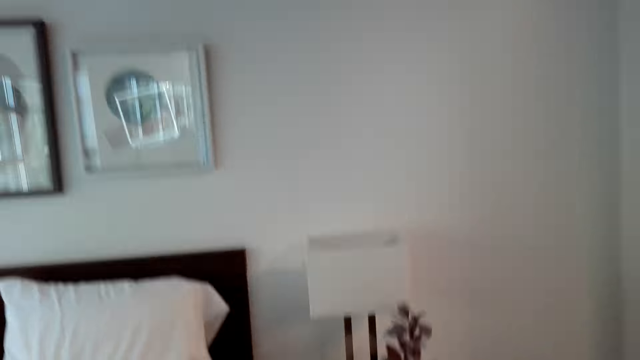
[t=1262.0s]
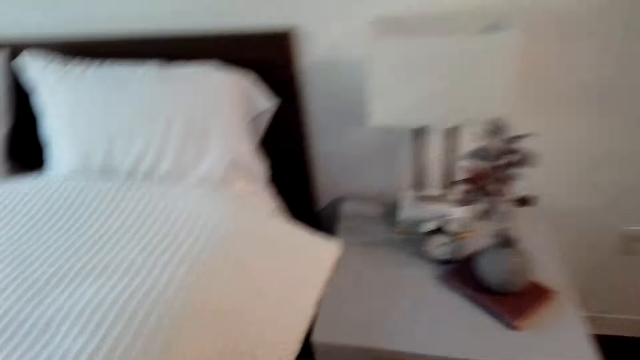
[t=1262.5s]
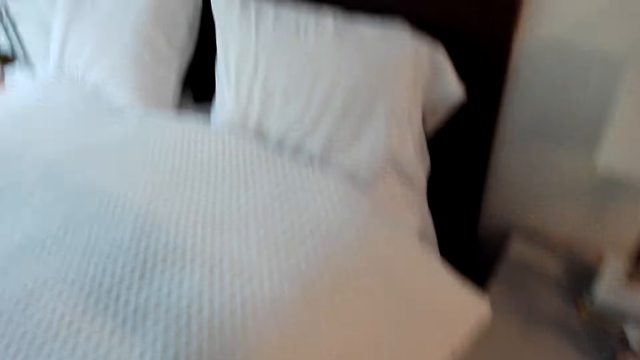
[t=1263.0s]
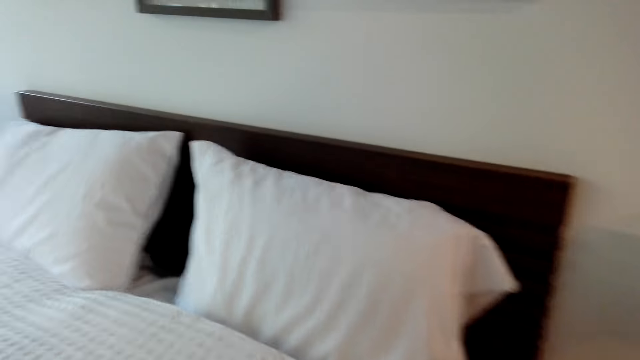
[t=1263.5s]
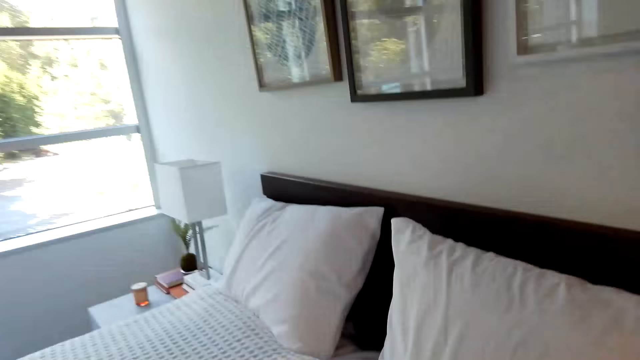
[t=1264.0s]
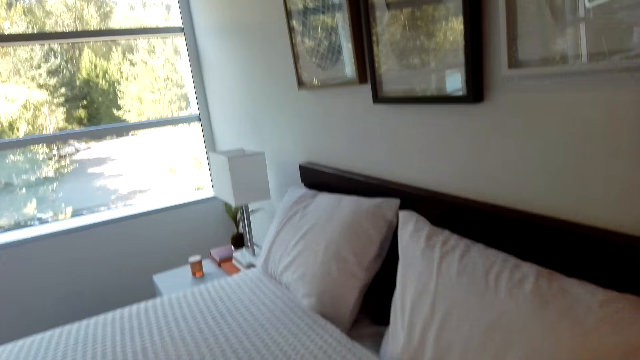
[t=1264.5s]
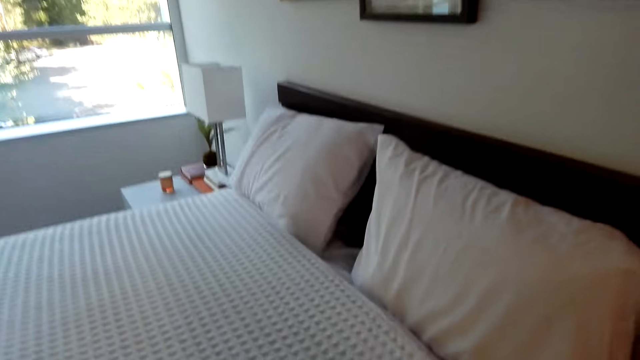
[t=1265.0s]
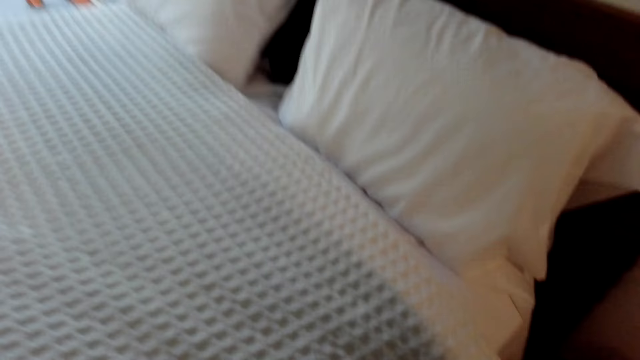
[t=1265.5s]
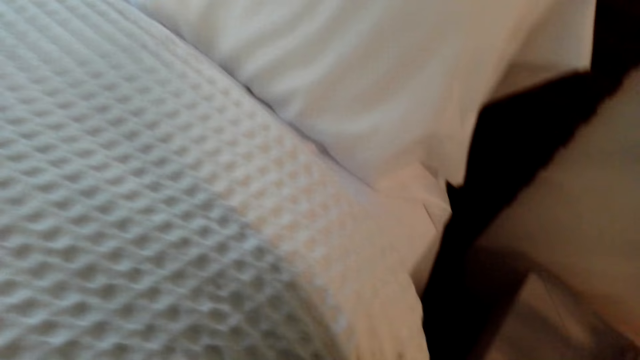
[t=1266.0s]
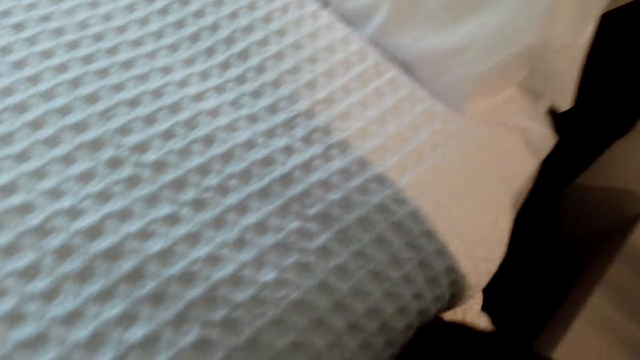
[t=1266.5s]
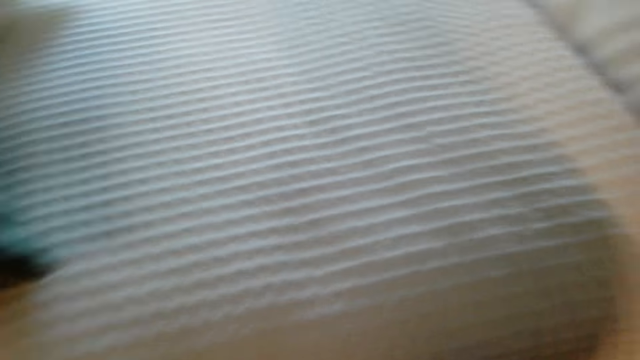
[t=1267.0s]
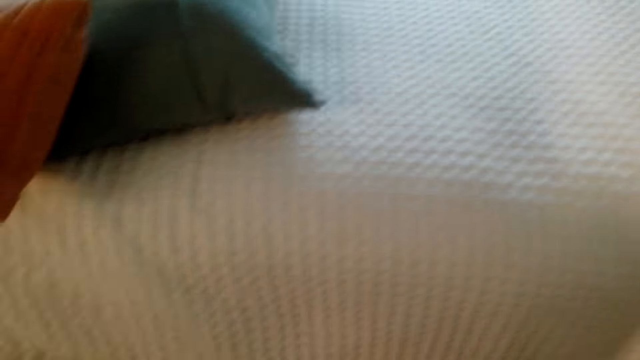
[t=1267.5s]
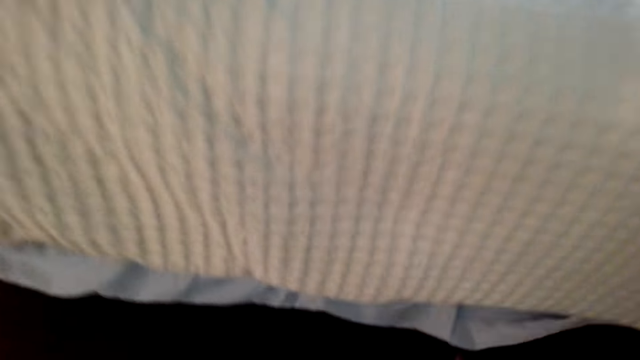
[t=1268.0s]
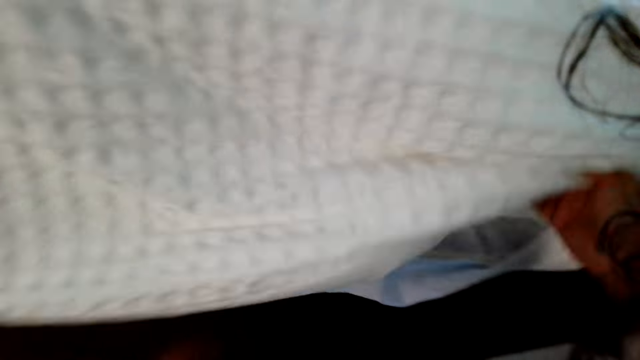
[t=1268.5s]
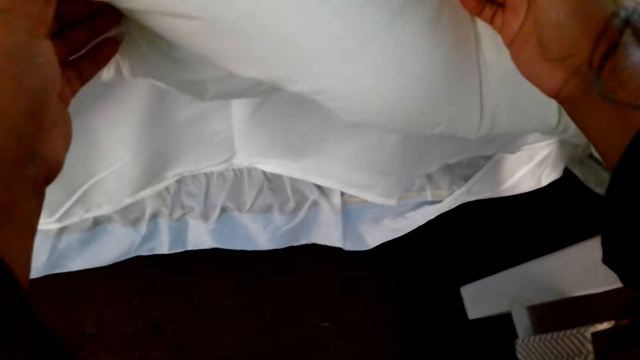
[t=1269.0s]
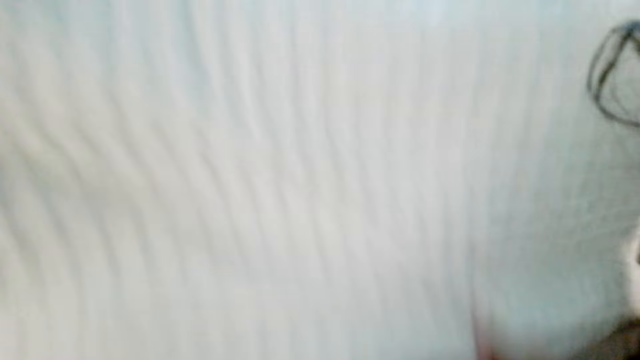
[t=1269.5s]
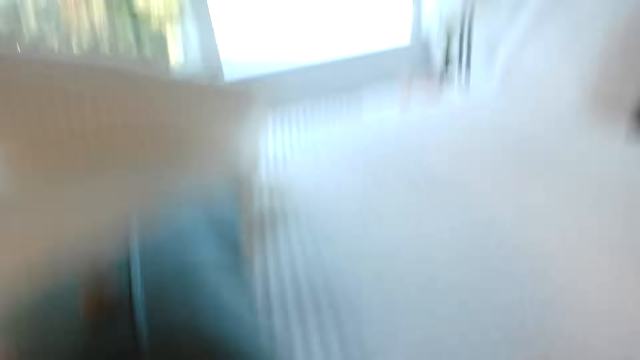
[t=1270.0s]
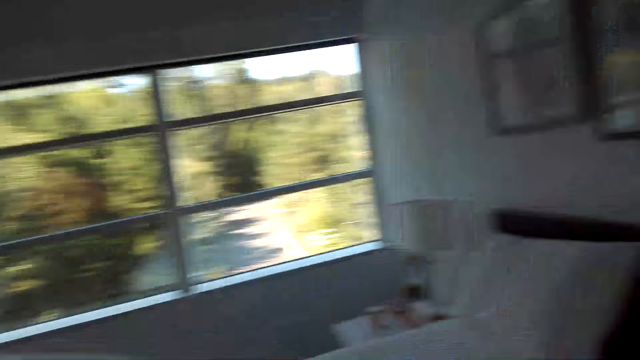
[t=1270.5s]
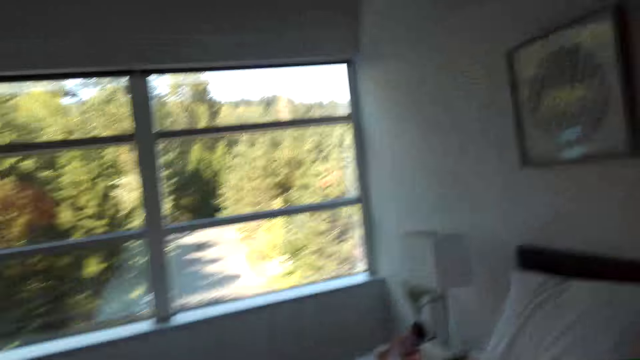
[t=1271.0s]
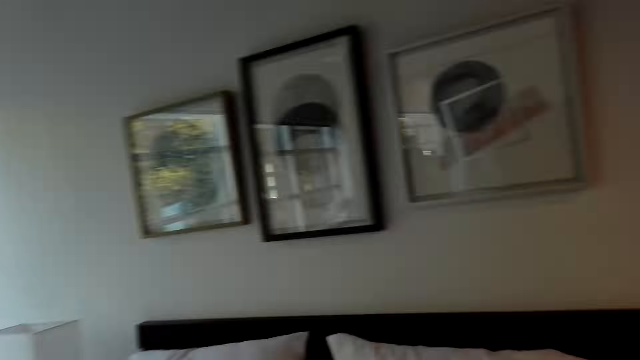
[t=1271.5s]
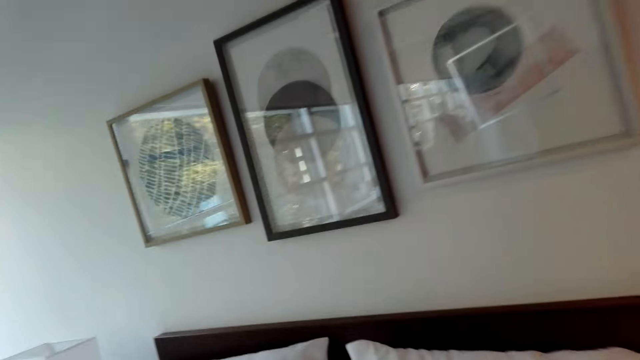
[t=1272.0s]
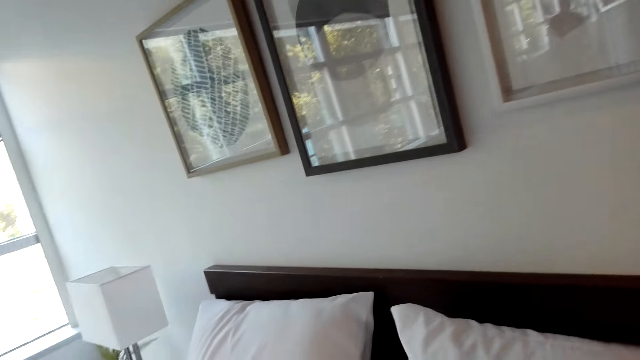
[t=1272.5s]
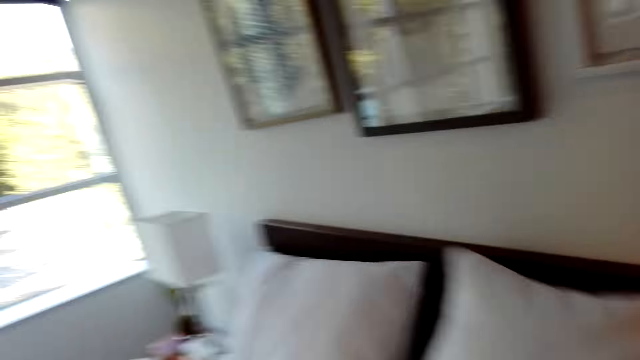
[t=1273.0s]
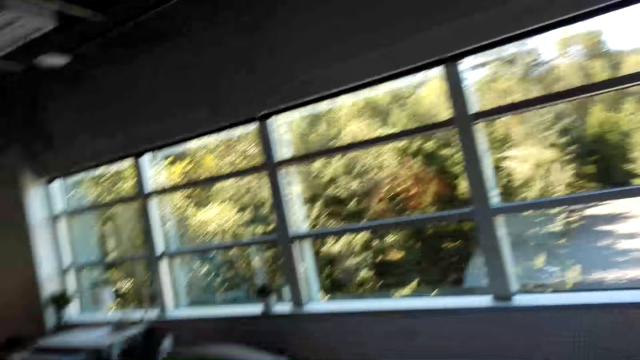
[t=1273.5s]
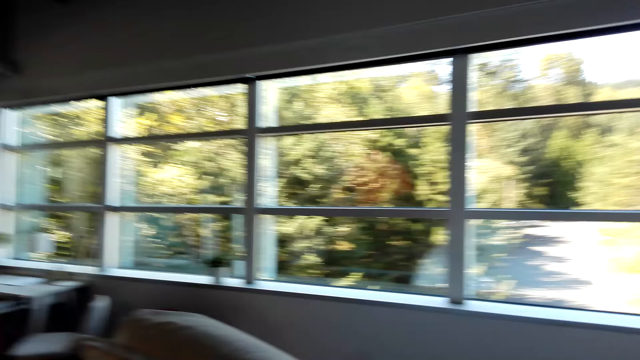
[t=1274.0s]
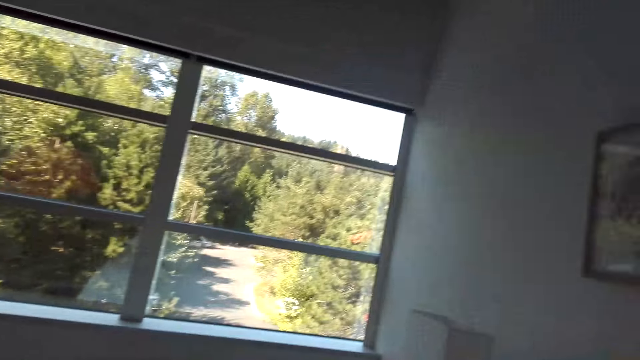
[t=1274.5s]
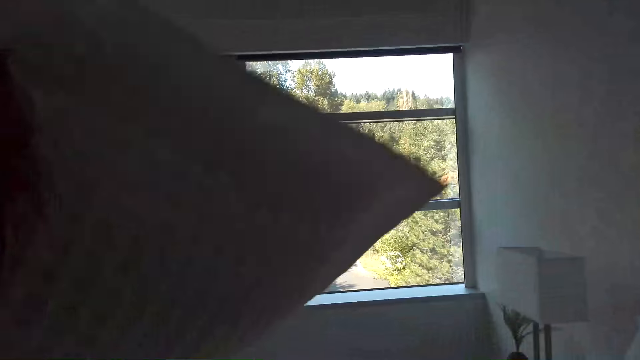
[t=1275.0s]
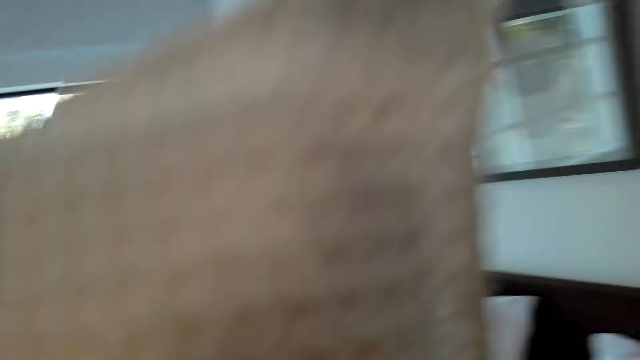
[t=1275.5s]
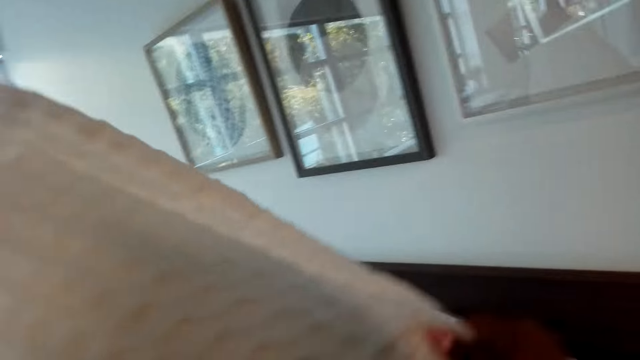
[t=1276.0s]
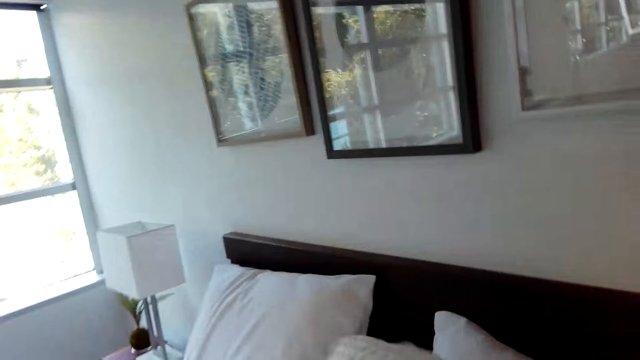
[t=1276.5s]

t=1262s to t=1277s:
The camera wearer spreads the bed. They hold a blanket. They hold a pillow.

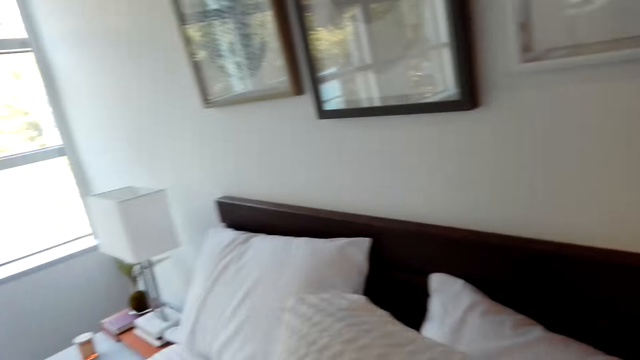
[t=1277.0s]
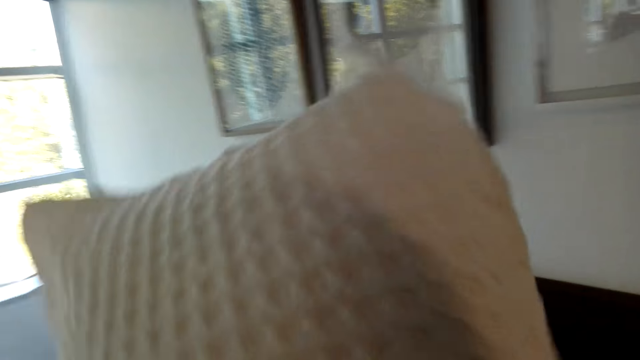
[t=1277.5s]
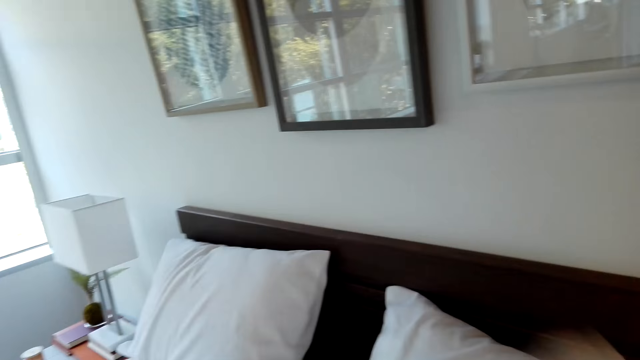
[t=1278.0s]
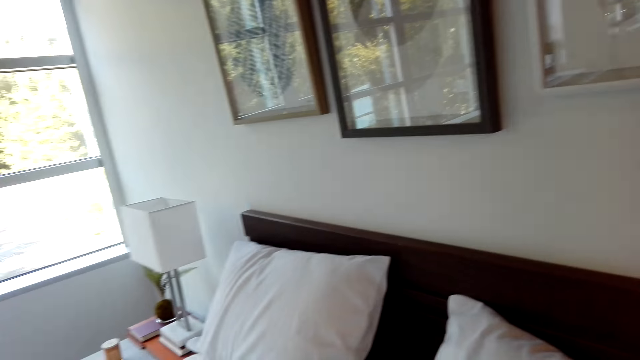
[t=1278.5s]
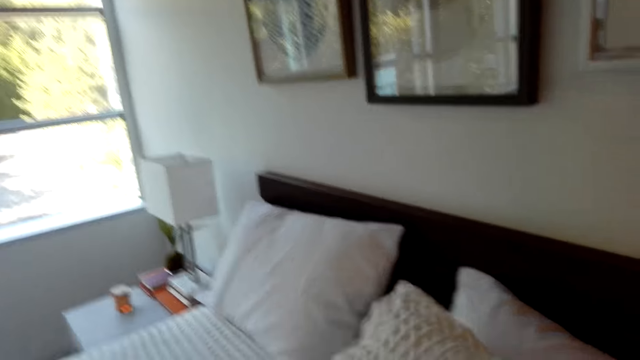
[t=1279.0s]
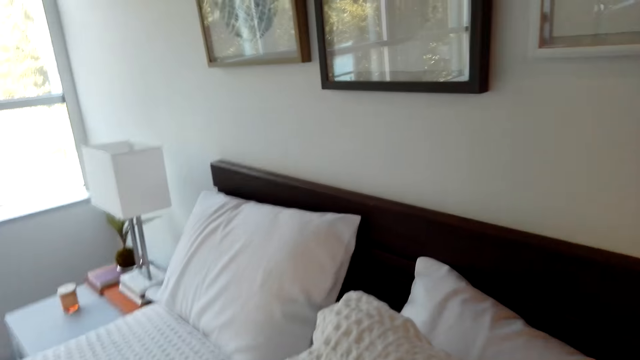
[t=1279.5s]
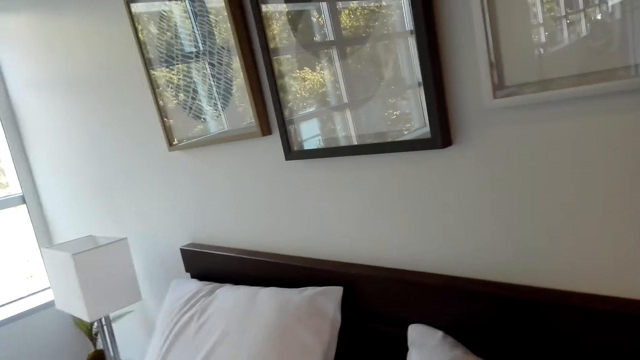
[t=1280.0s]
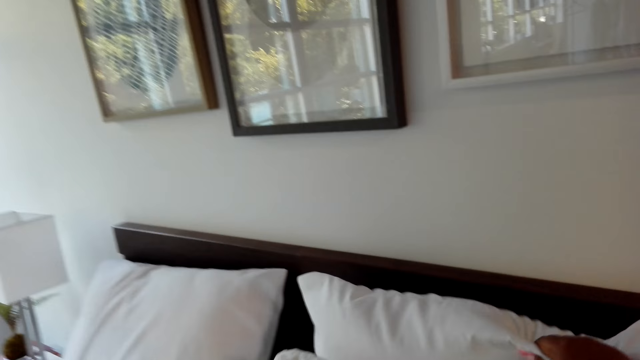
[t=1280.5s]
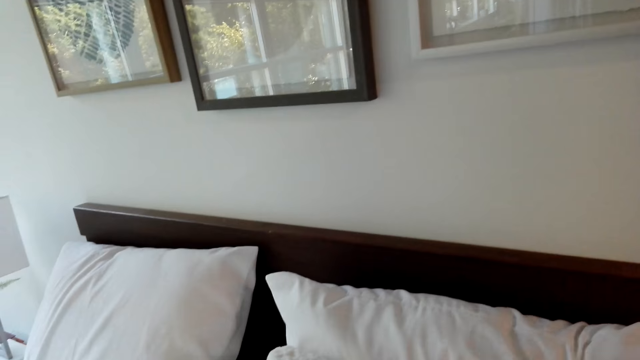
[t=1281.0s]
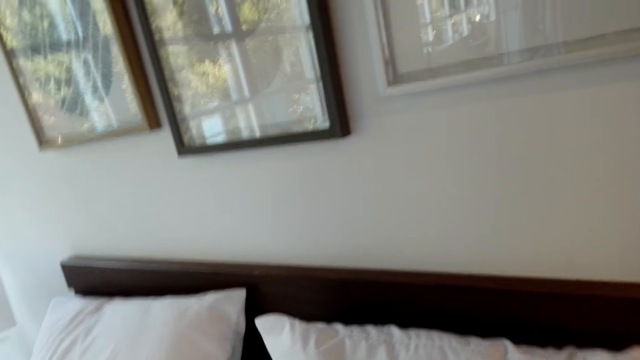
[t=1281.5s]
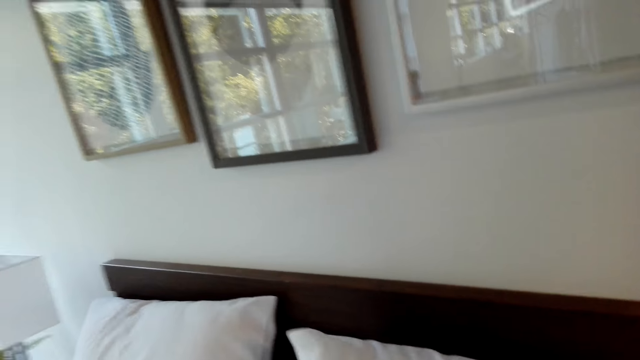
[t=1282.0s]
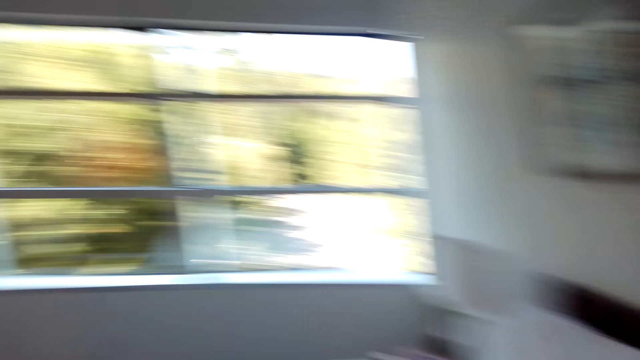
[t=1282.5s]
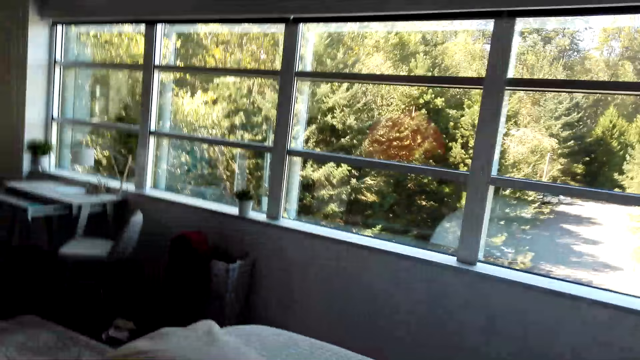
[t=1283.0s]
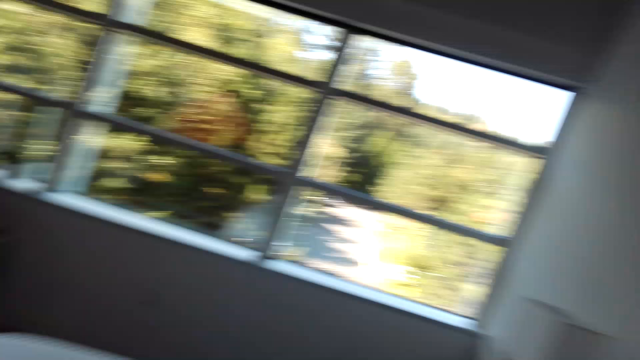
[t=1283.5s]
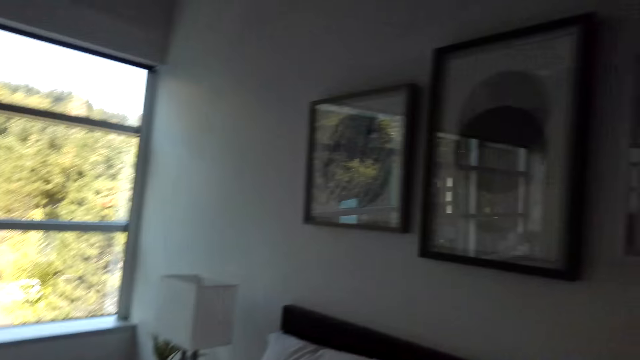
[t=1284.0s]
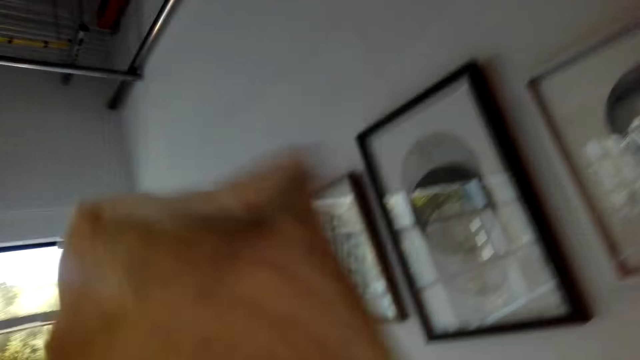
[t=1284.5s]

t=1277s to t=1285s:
The camera wearer arranges the pillows on the bed. They turn a pillow. They look around.
